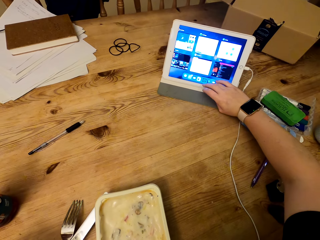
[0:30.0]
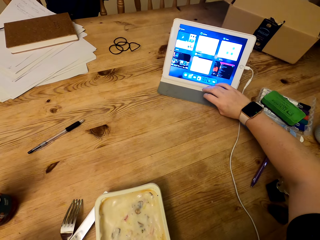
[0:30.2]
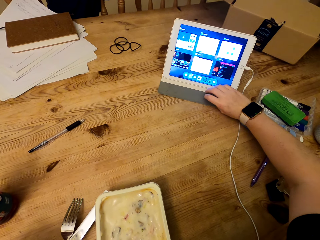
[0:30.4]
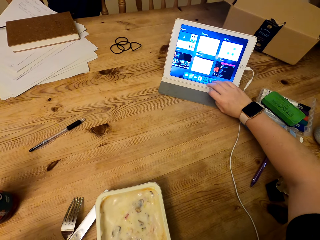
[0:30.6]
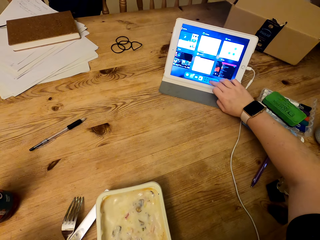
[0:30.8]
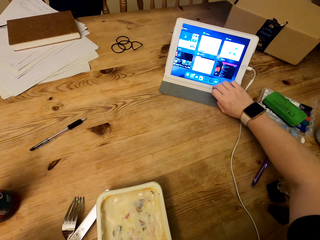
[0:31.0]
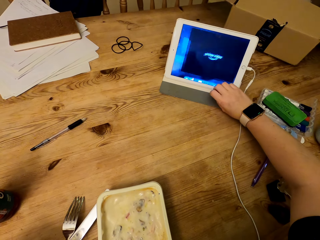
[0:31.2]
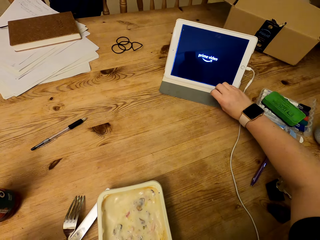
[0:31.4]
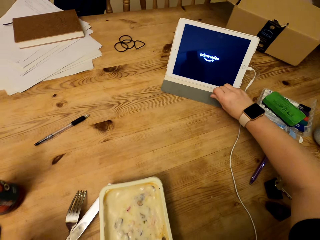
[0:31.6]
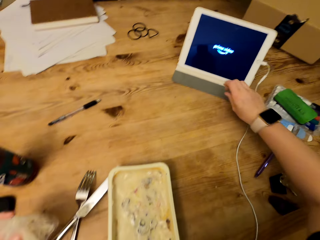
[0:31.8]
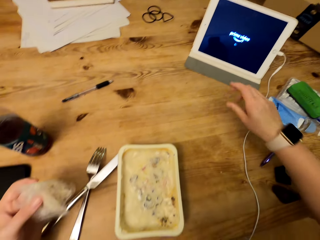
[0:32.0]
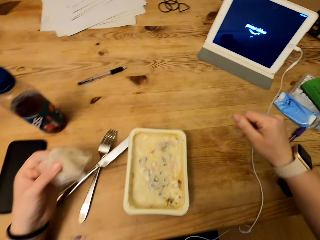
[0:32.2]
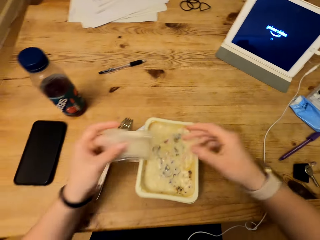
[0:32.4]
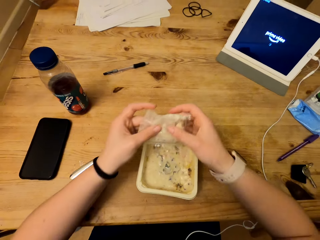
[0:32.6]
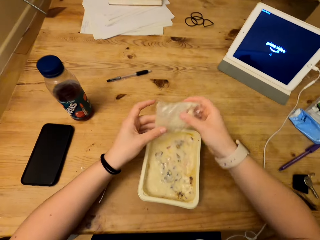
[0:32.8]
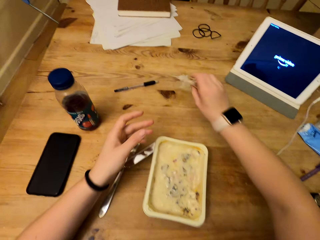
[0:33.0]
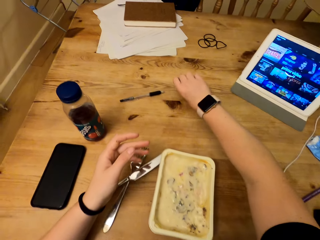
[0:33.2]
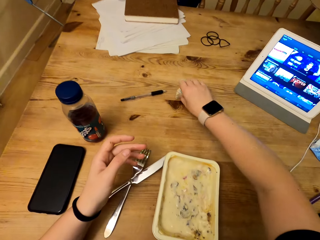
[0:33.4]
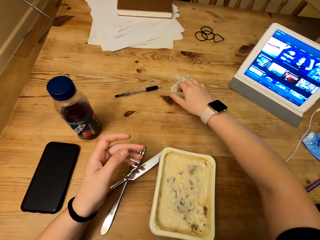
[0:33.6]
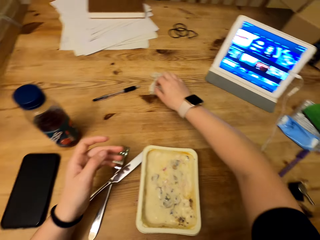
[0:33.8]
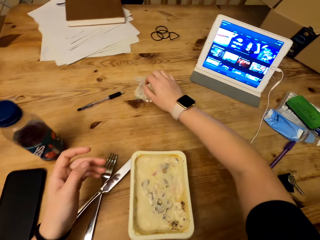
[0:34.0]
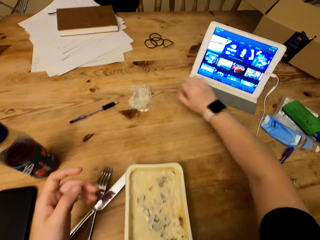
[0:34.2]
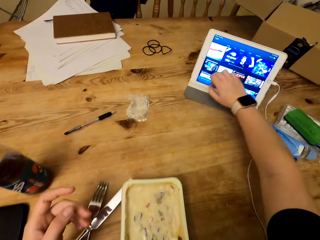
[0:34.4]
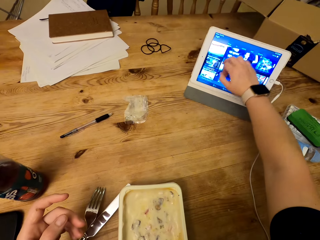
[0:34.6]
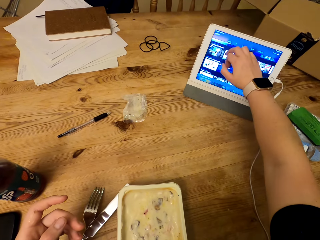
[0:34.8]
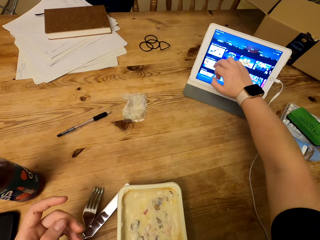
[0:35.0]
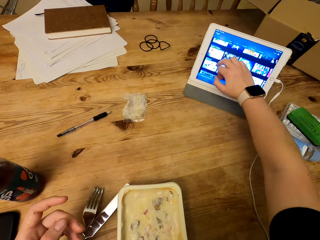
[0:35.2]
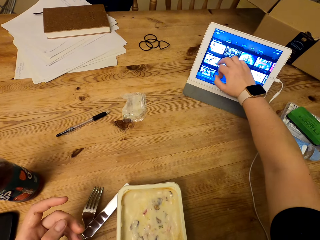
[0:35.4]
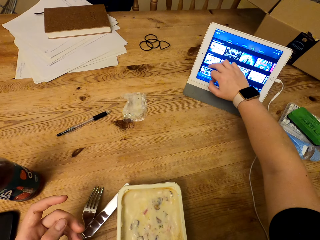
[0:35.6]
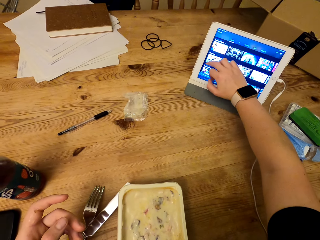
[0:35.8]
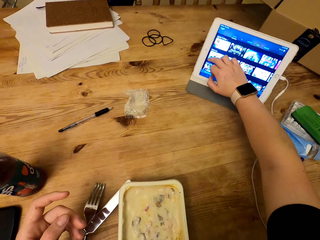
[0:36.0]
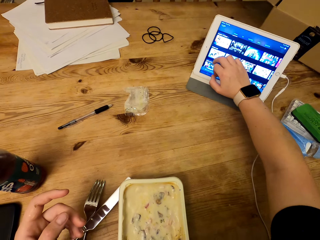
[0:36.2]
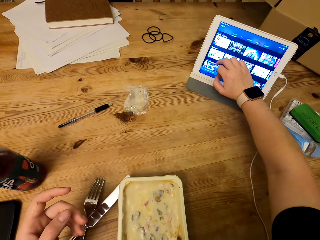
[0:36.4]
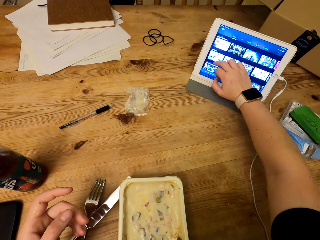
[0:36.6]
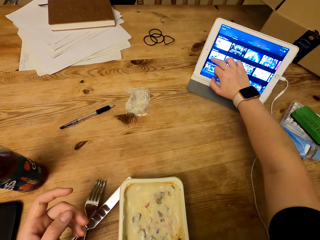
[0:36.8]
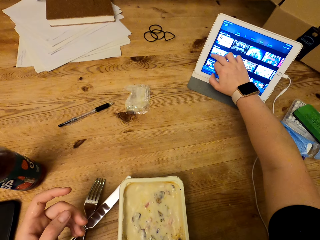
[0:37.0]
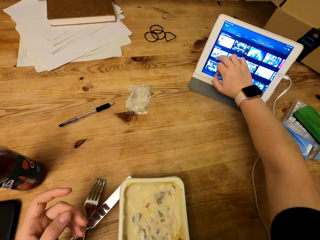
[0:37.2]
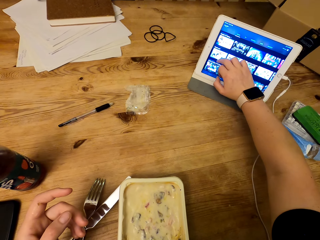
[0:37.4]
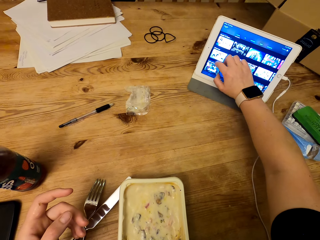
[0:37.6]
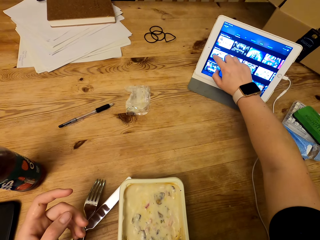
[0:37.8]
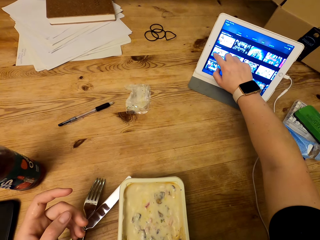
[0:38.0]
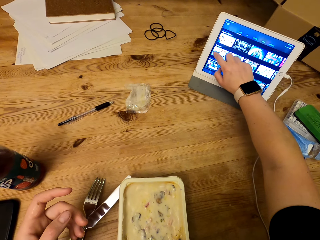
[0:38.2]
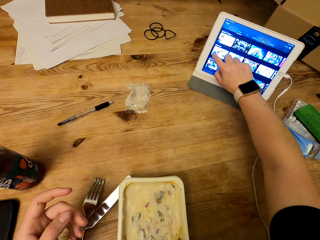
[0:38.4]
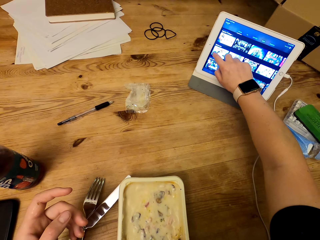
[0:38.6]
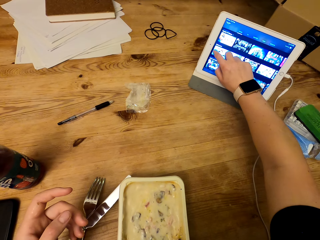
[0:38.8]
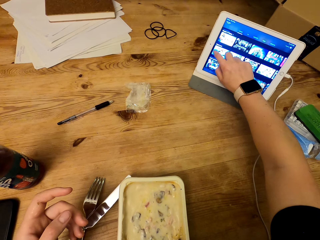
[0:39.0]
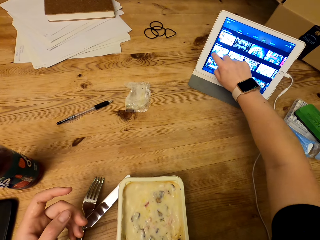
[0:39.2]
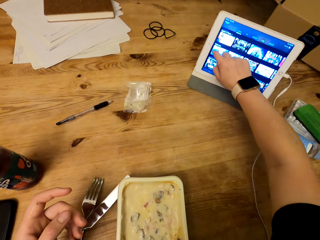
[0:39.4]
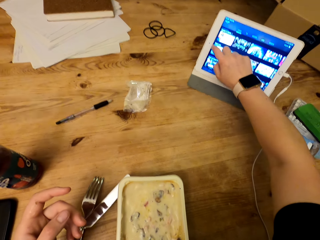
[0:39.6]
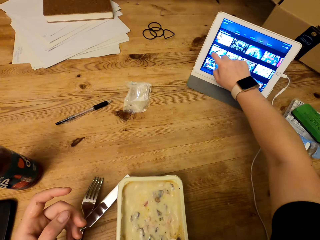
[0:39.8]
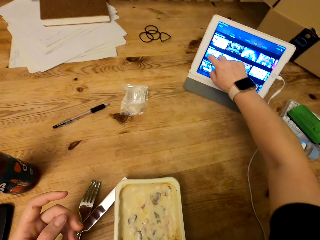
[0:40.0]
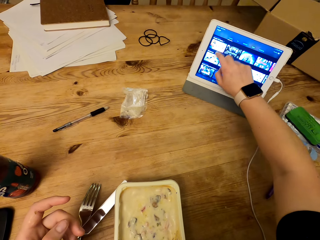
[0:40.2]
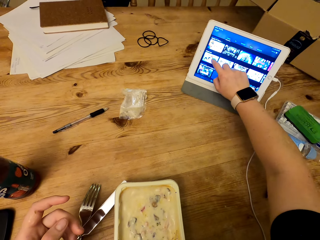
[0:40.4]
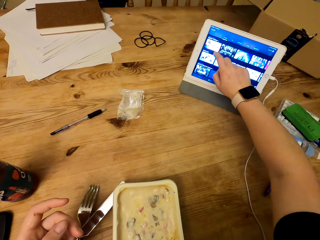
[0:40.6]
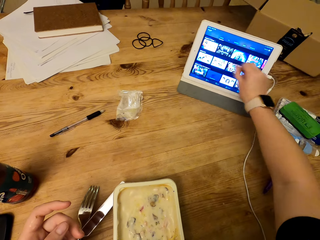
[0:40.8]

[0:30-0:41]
The camera wearer drops his hand. He holds the cling film. He puts the cling film on the table. He swipes the phone's screen. He taps on the phone.

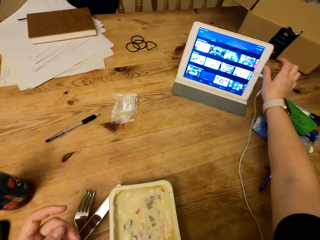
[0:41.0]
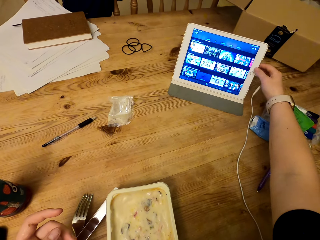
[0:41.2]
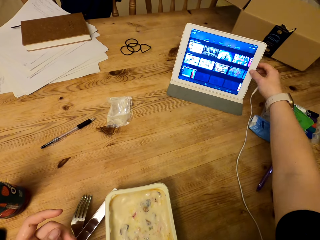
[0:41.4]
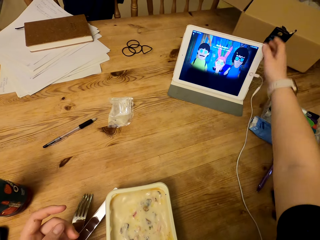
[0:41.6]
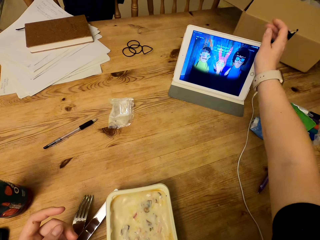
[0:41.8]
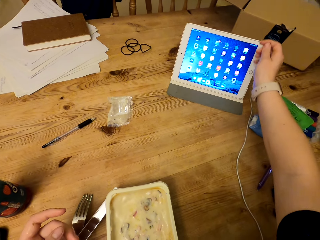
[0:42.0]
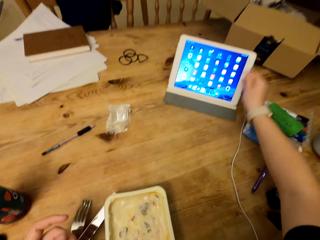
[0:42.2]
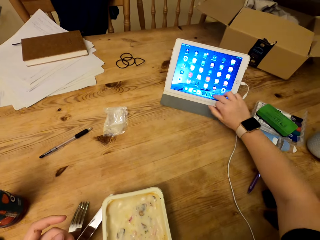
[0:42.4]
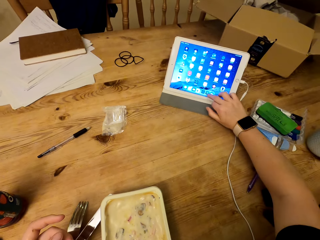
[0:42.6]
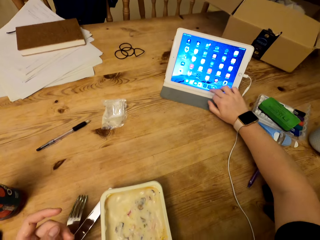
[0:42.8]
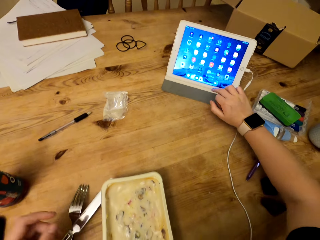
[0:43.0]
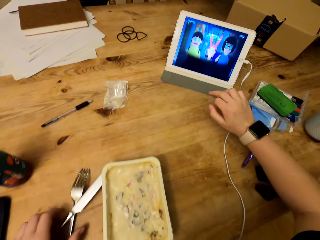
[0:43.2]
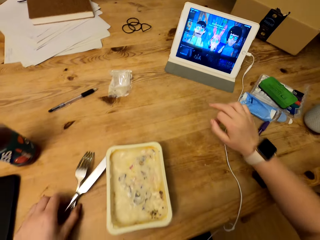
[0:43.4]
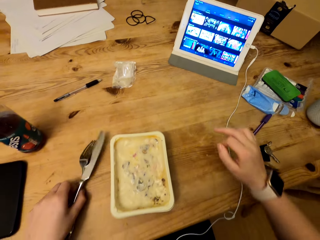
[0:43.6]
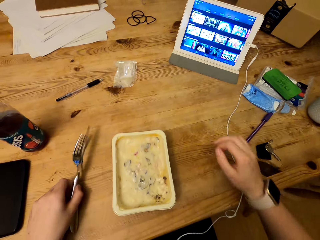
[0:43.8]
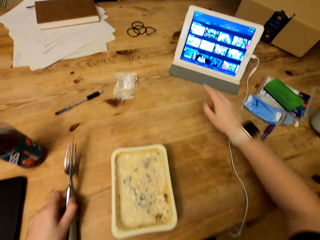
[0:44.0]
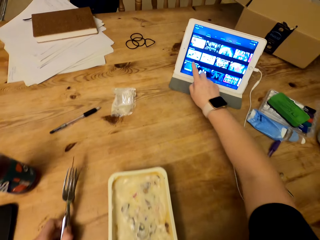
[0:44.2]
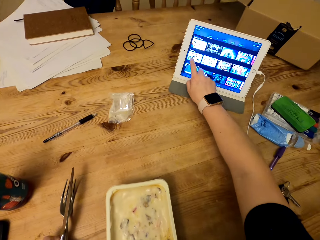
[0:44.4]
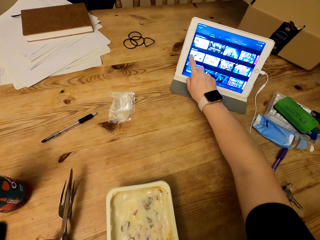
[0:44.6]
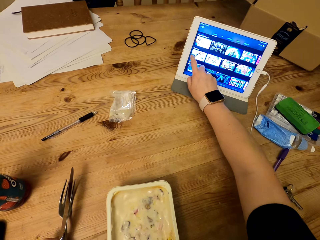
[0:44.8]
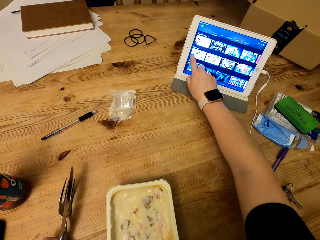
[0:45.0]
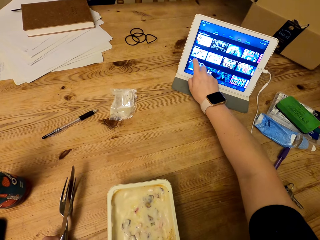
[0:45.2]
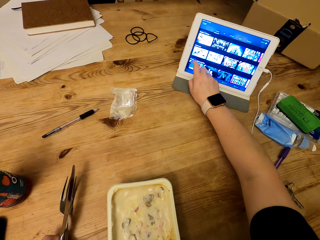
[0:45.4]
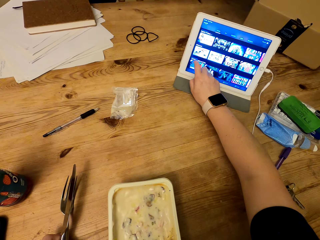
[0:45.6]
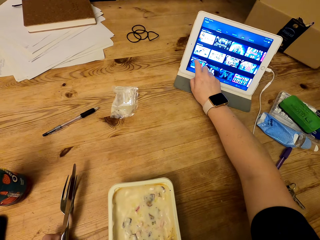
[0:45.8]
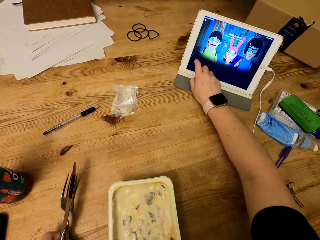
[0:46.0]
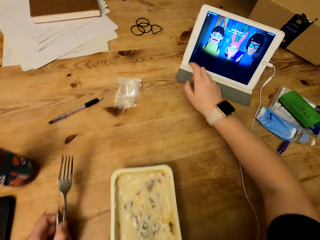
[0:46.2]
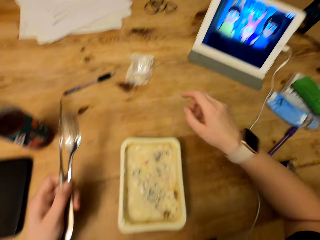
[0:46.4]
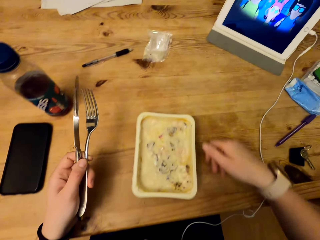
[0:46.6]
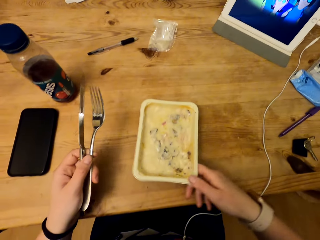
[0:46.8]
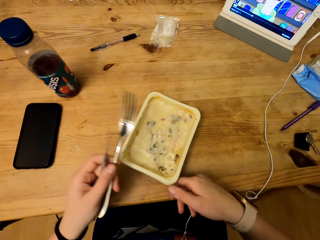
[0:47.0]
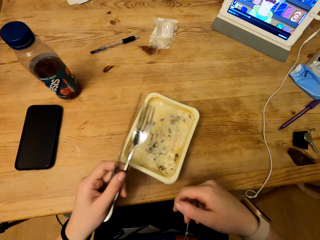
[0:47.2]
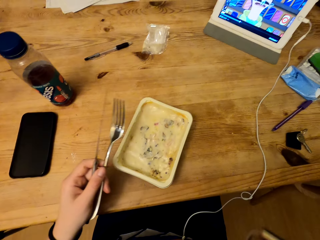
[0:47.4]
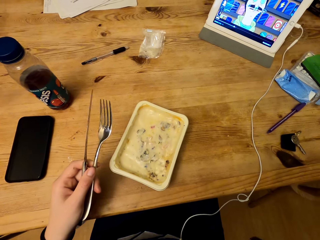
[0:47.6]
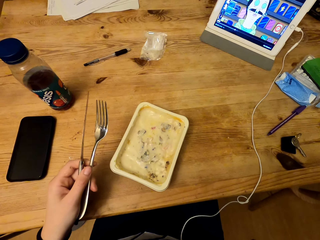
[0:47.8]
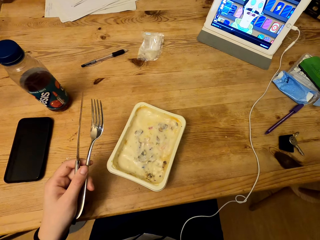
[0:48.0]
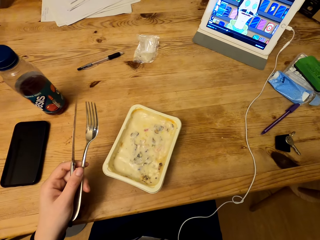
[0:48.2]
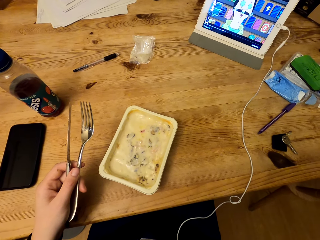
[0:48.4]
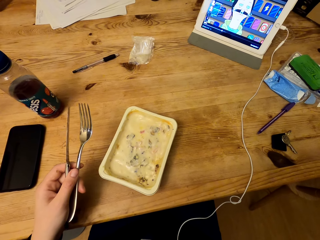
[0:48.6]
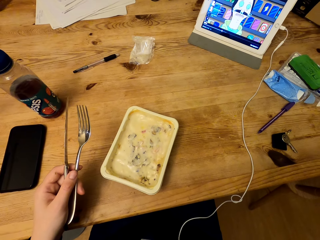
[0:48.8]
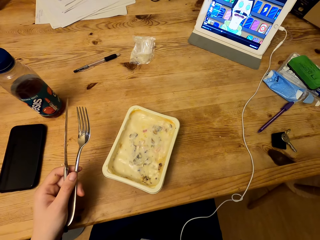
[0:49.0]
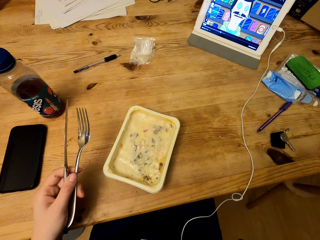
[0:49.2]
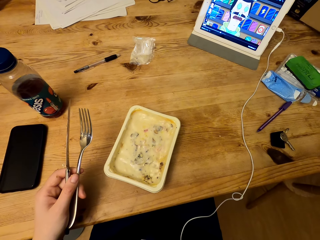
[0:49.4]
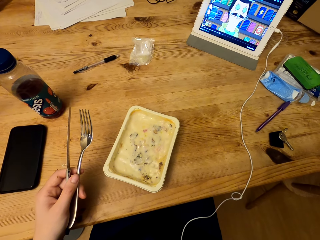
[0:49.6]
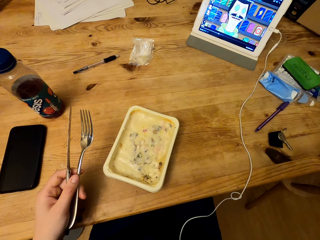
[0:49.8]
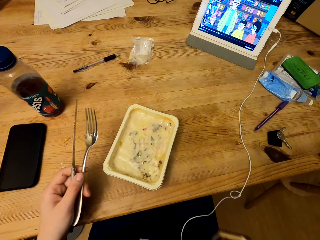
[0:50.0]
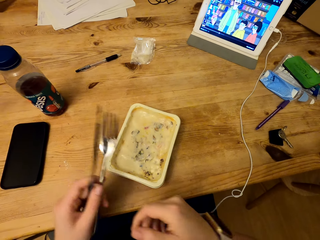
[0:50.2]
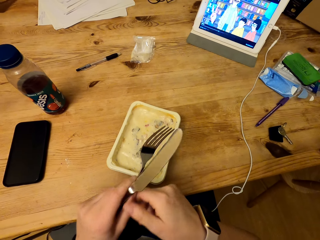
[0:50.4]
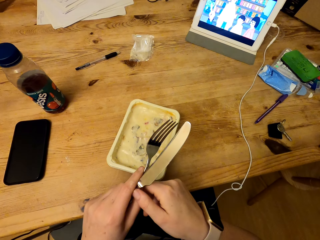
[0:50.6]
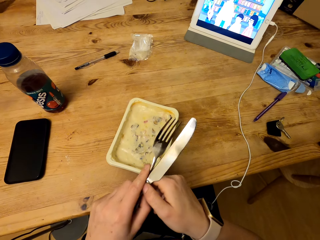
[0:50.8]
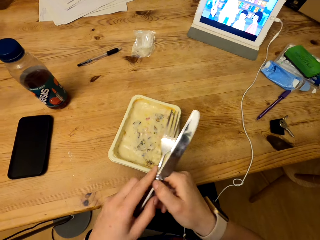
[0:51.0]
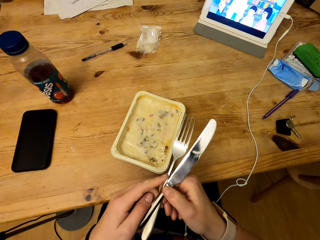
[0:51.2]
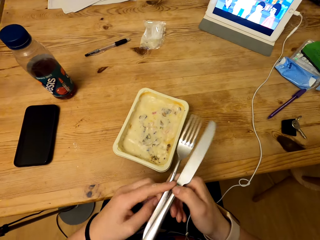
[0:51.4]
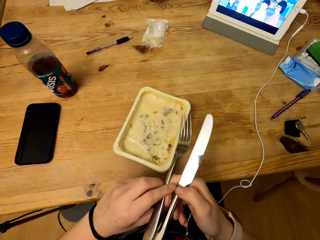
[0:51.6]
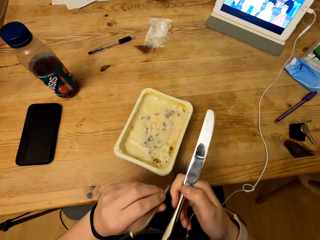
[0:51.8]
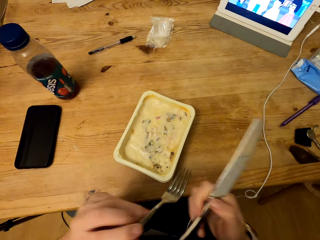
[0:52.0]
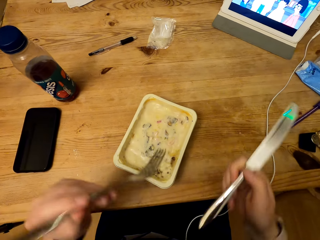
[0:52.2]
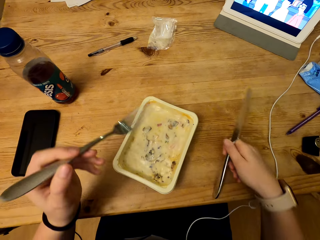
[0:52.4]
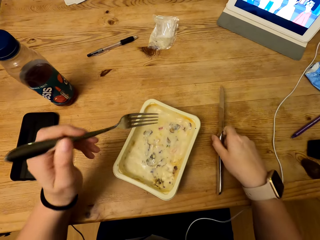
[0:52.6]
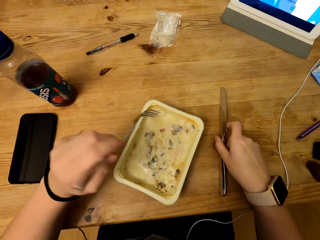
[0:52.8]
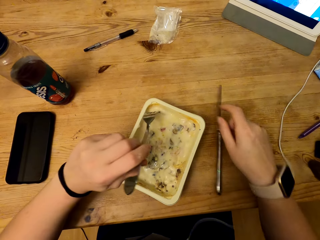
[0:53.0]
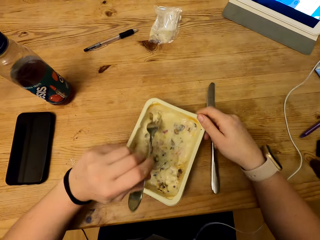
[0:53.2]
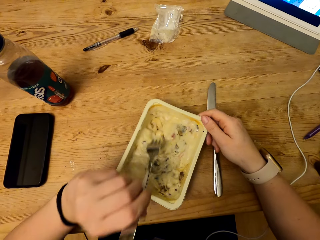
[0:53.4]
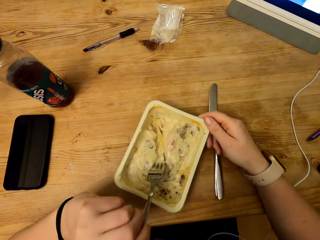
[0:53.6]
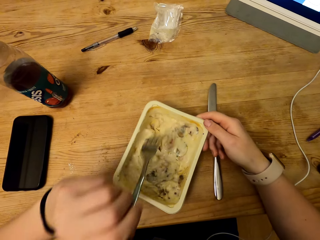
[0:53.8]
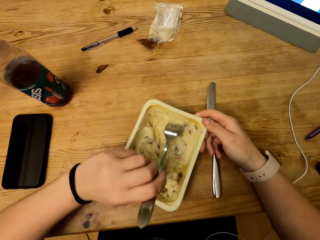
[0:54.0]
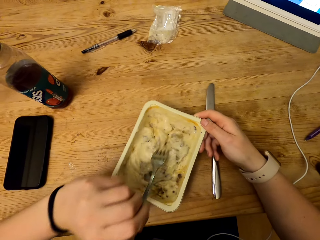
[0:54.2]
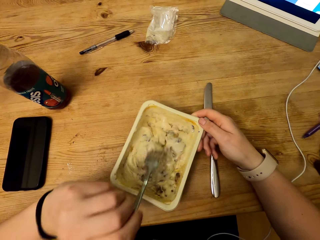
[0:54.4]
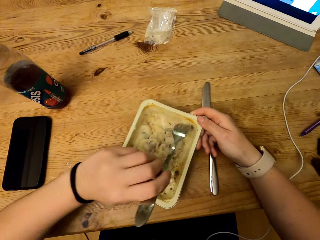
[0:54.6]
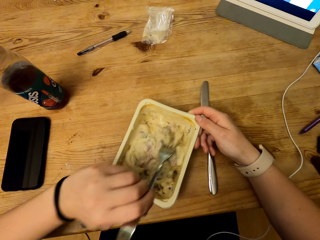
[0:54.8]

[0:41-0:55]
The camera wearer dials the button. He taps the phone's screen. He drops his hand. He holds the fork and the table knife. He picks up the fork and the table knife. He taps the phone's screen. He drops his hand. He pulls the container. He drops his hand. He holds the knife with the right hand. He interchanges the cutlery. He positions the fork close to the container. He puts the knife on the table. He mixes the food inside the dish with the fork.
